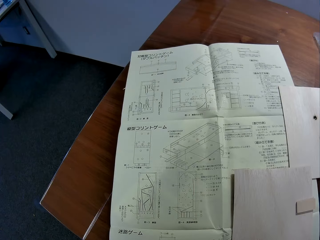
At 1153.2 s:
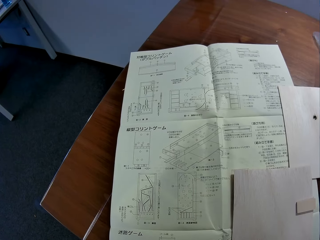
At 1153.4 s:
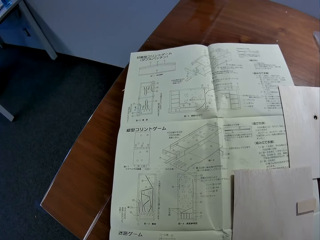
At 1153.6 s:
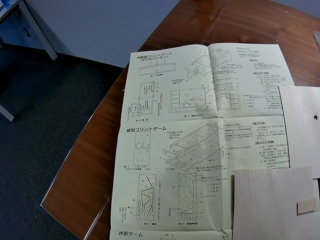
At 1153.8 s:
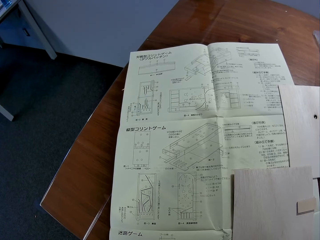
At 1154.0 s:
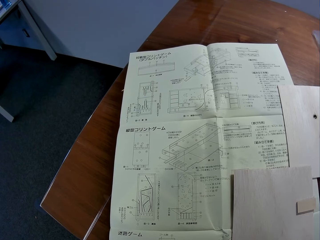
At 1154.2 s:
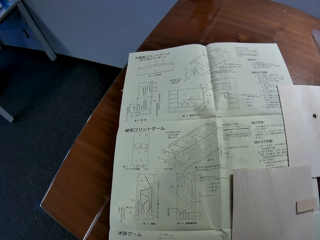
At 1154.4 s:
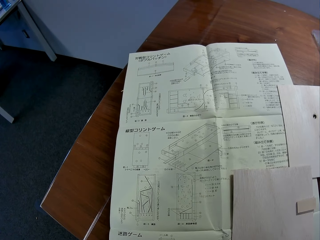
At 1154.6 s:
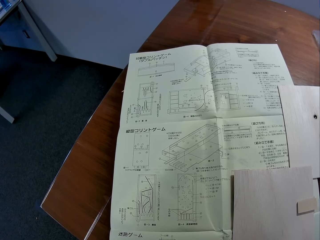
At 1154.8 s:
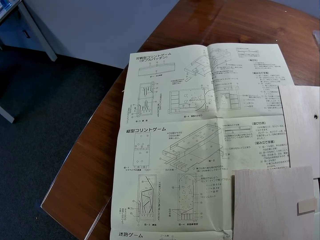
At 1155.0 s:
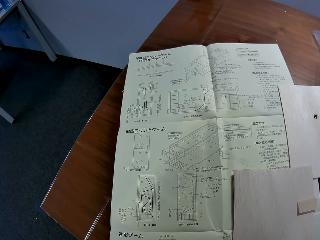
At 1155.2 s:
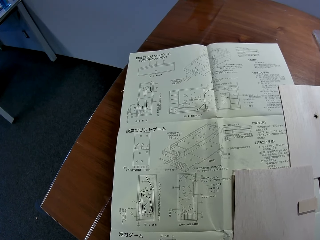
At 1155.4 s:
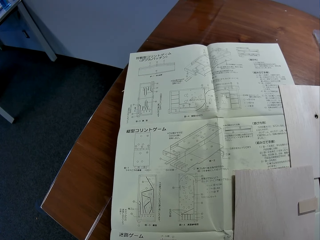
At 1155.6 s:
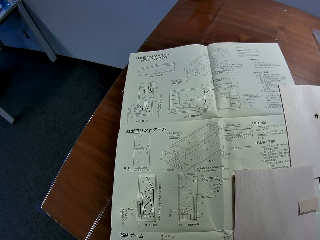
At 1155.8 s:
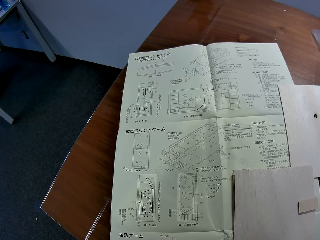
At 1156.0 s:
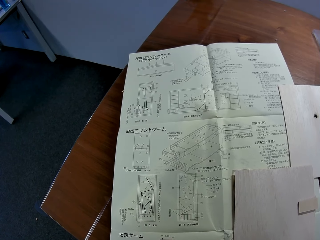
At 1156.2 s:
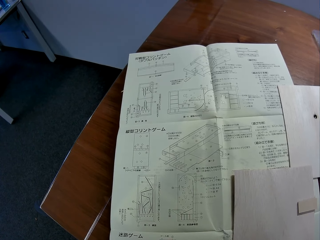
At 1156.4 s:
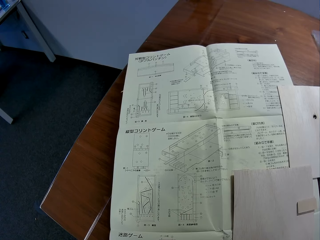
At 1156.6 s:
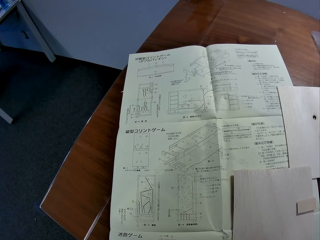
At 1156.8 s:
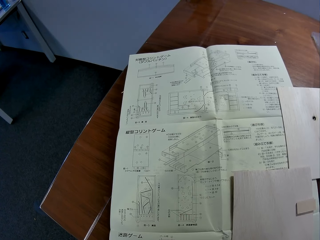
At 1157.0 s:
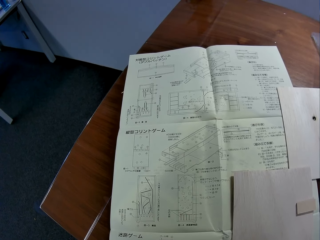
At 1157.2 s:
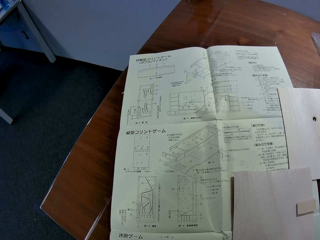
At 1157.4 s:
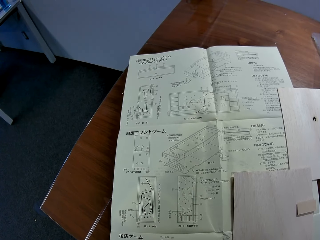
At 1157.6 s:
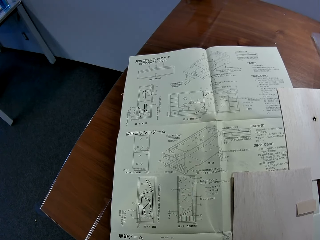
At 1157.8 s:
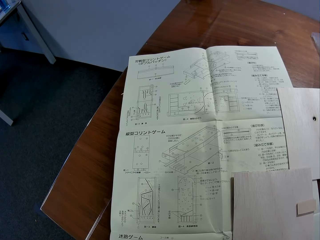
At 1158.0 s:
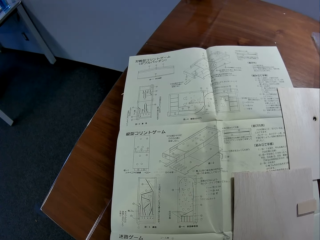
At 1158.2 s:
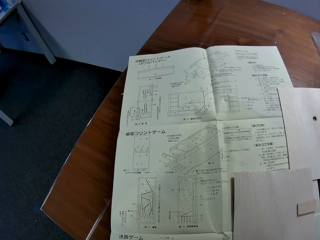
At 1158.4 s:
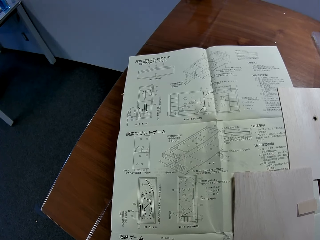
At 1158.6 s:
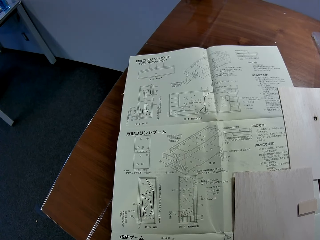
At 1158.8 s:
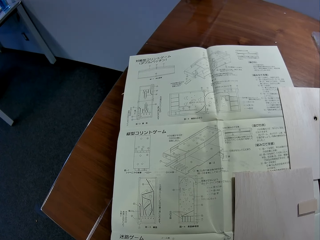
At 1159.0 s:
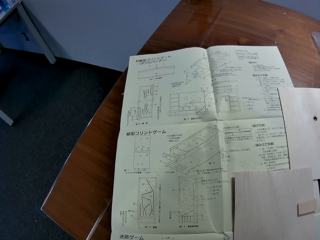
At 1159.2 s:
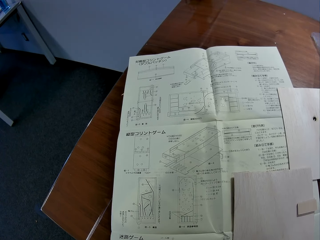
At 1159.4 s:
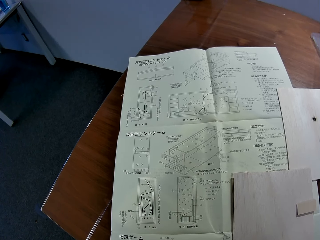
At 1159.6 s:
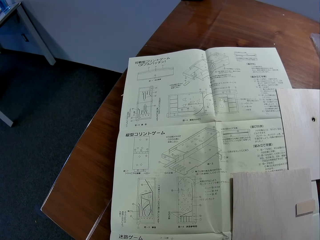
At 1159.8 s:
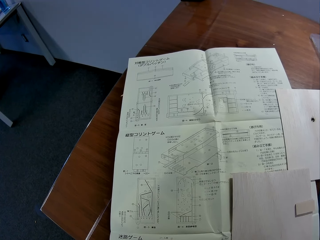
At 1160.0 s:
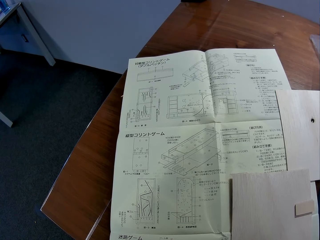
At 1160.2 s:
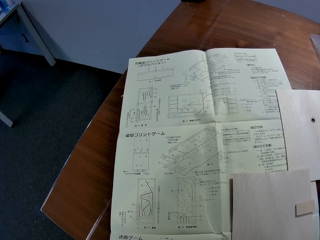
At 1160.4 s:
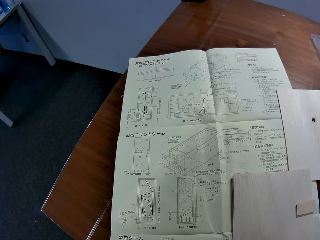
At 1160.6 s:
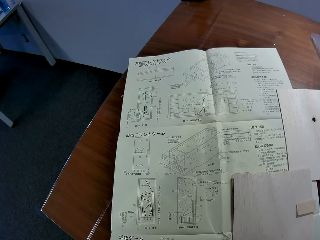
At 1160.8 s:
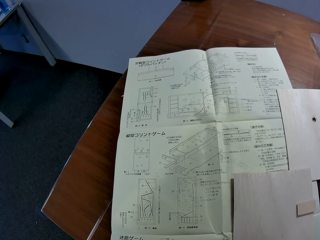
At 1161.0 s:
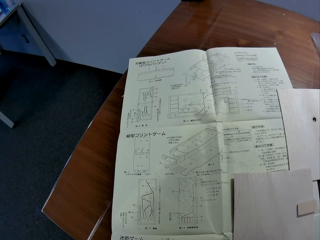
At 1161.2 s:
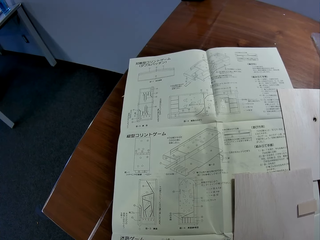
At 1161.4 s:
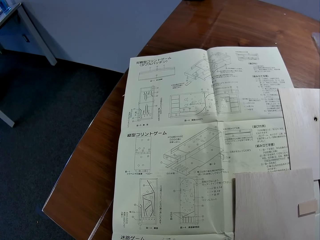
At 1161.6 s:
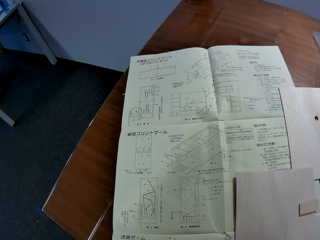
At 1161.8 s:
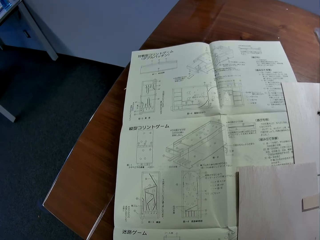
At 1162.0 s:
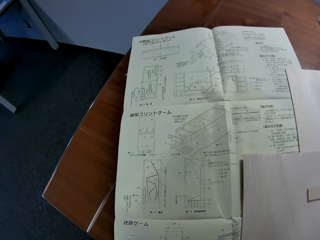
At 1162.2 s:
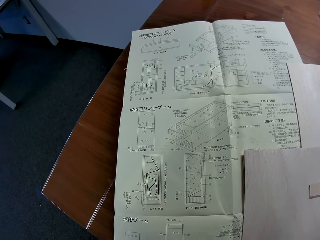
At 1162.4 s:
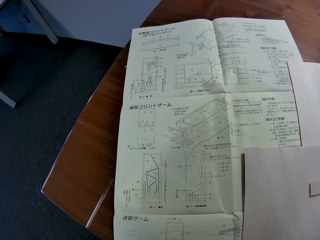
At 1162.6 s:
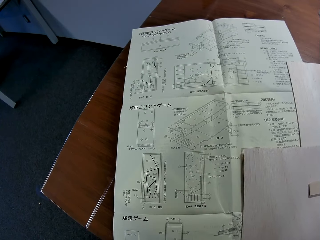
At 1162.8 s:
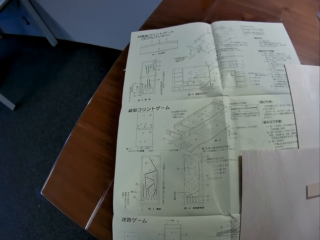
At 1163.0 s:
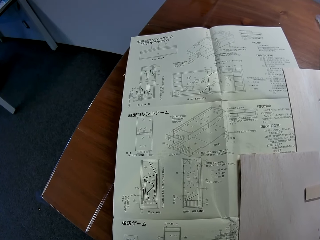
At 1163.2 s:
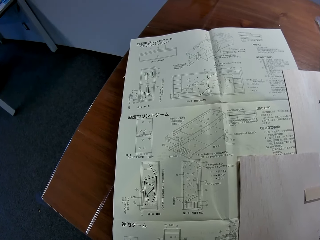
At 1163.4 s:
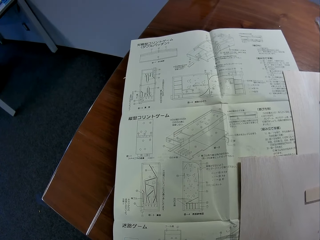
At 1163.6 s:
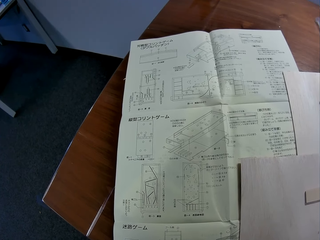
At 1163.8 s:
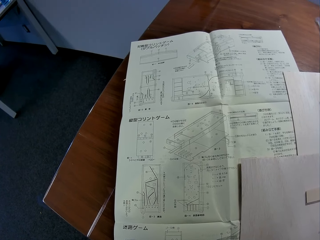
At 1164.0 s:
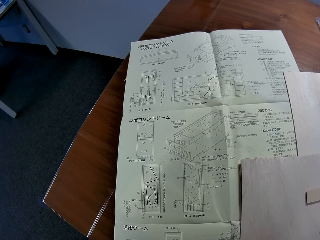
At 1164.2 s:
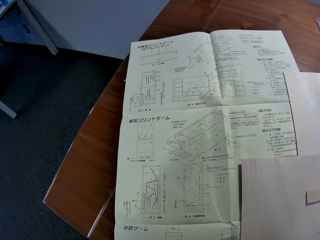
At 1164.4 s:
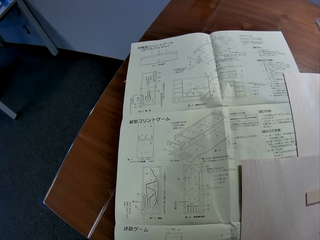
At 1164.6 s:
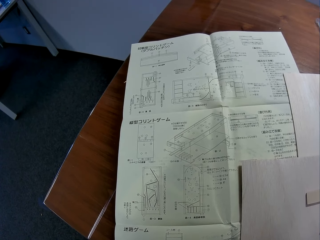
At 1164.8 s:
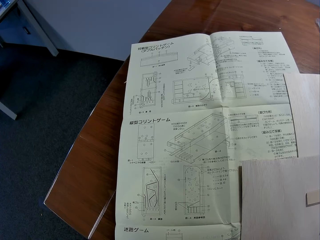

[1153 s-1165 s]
The camera wearer looks at the paper.

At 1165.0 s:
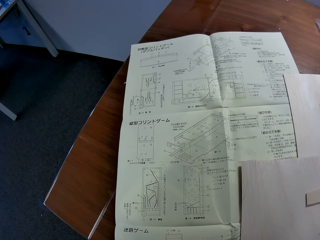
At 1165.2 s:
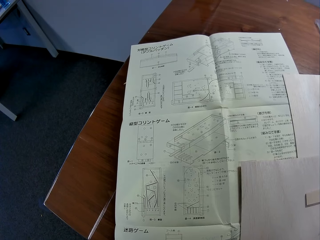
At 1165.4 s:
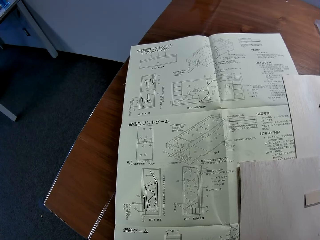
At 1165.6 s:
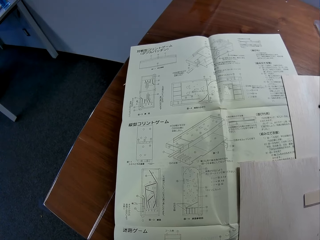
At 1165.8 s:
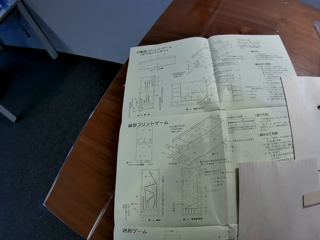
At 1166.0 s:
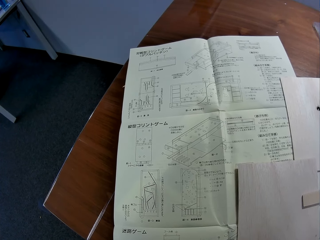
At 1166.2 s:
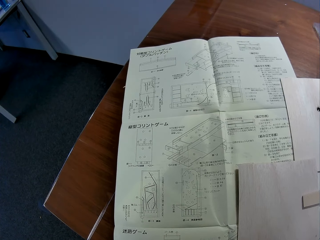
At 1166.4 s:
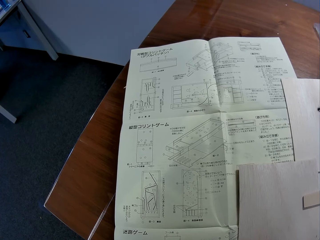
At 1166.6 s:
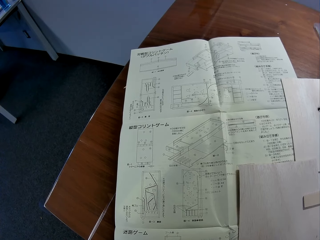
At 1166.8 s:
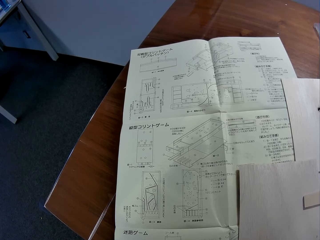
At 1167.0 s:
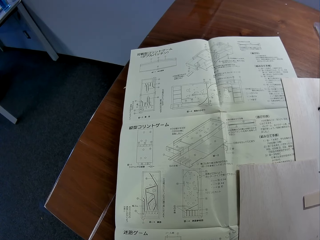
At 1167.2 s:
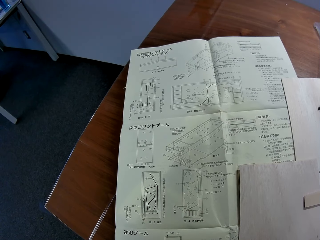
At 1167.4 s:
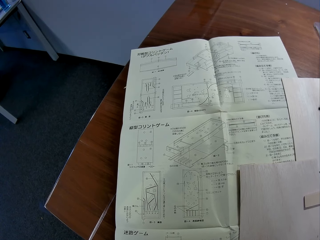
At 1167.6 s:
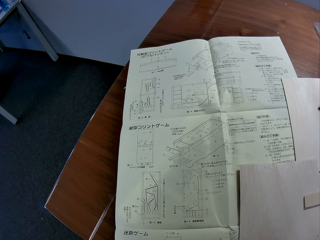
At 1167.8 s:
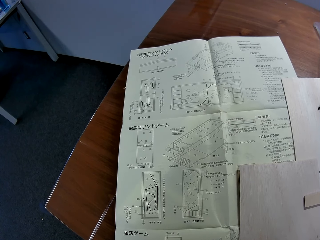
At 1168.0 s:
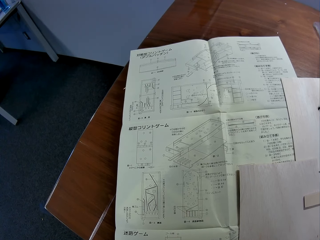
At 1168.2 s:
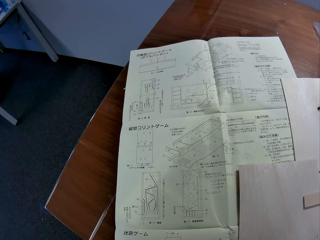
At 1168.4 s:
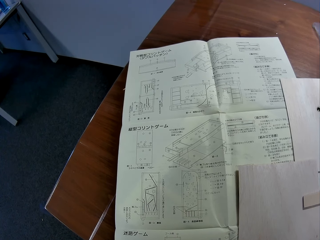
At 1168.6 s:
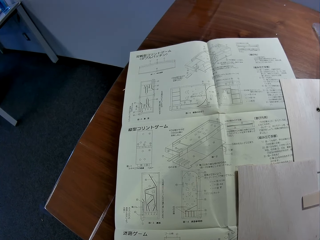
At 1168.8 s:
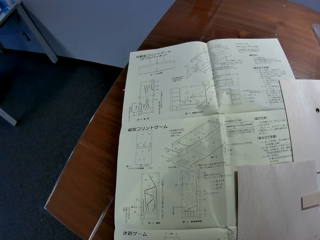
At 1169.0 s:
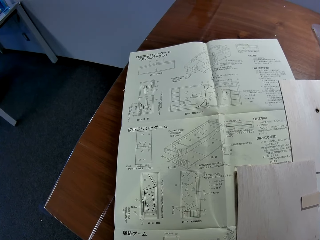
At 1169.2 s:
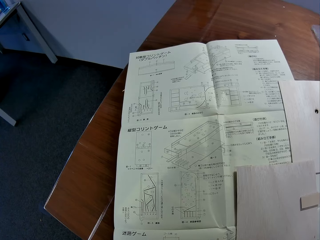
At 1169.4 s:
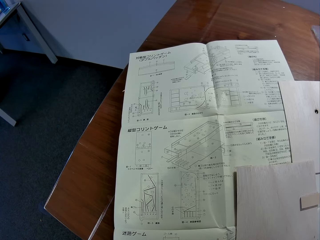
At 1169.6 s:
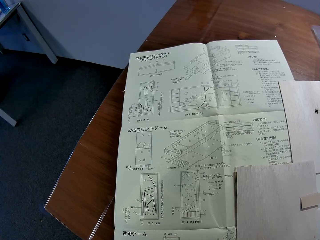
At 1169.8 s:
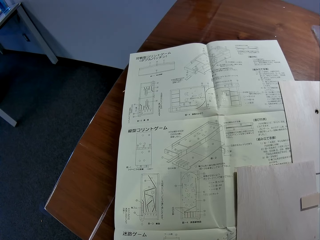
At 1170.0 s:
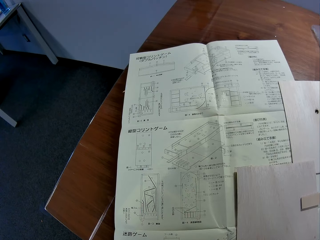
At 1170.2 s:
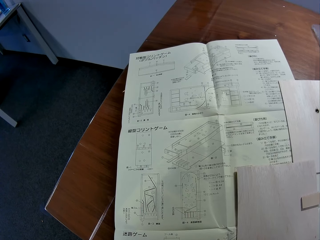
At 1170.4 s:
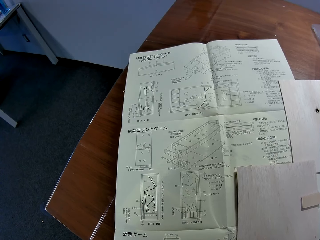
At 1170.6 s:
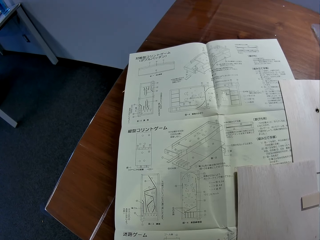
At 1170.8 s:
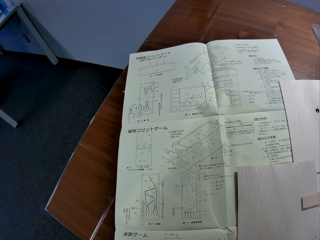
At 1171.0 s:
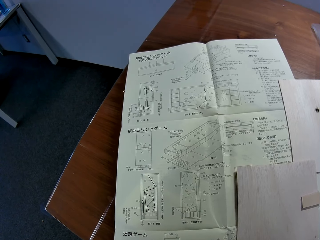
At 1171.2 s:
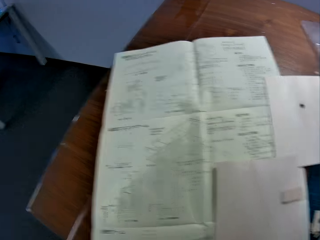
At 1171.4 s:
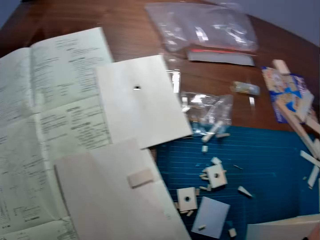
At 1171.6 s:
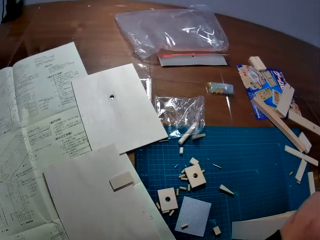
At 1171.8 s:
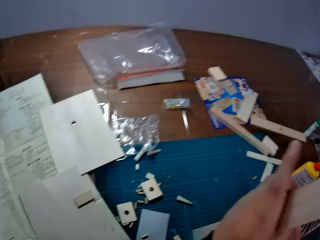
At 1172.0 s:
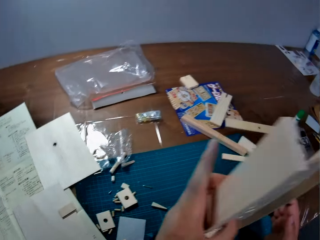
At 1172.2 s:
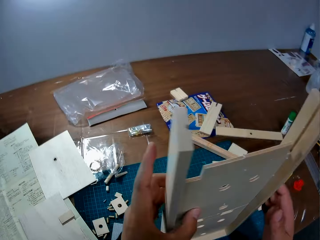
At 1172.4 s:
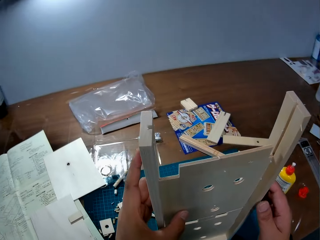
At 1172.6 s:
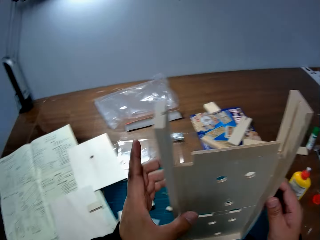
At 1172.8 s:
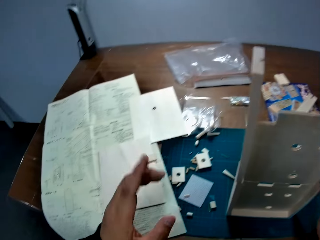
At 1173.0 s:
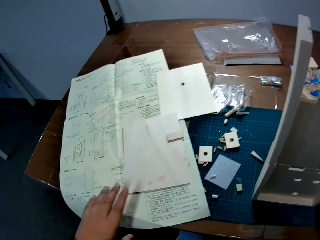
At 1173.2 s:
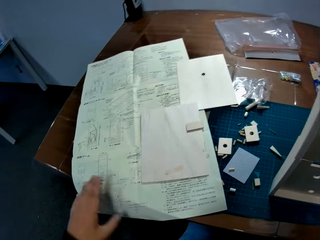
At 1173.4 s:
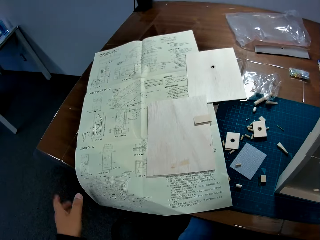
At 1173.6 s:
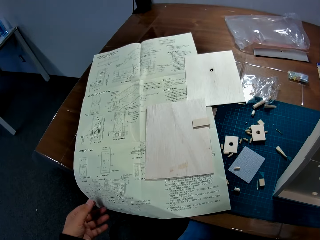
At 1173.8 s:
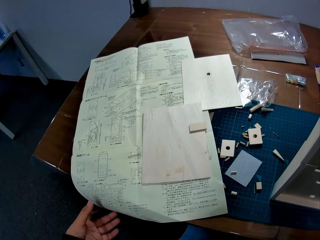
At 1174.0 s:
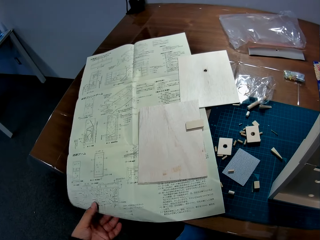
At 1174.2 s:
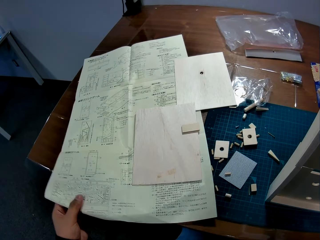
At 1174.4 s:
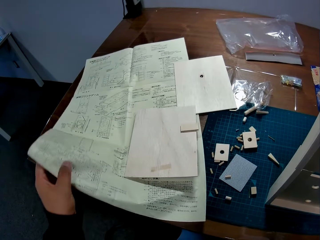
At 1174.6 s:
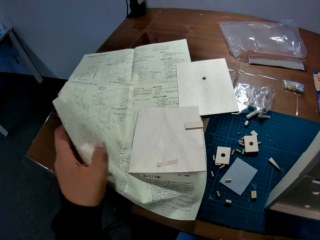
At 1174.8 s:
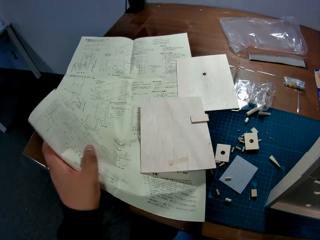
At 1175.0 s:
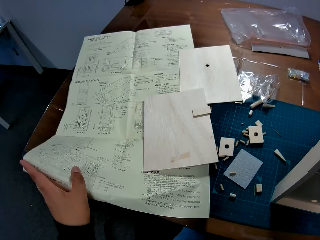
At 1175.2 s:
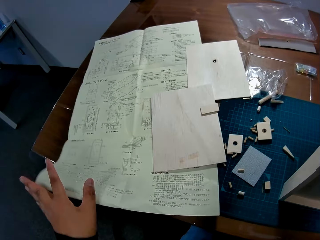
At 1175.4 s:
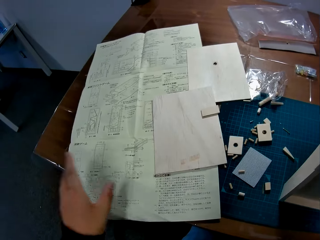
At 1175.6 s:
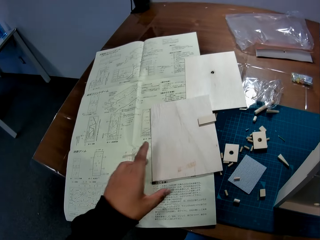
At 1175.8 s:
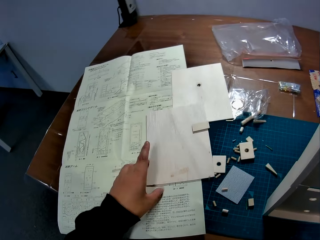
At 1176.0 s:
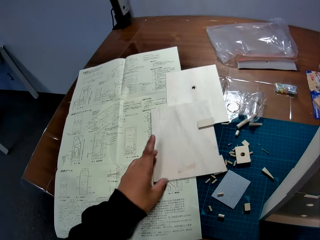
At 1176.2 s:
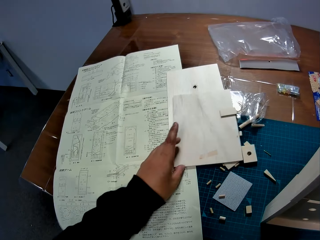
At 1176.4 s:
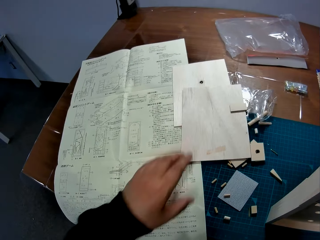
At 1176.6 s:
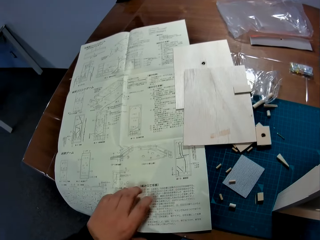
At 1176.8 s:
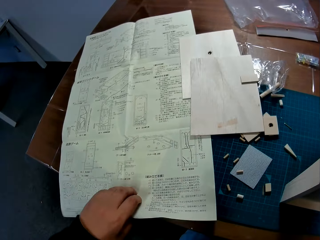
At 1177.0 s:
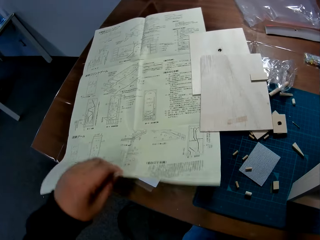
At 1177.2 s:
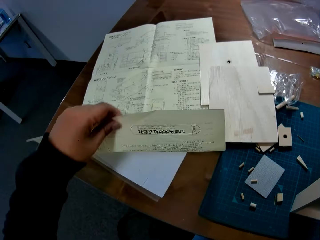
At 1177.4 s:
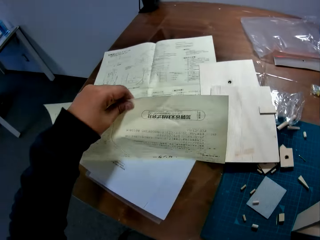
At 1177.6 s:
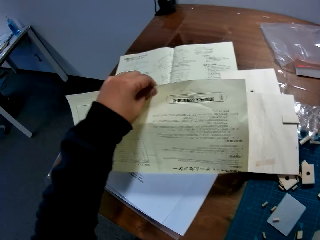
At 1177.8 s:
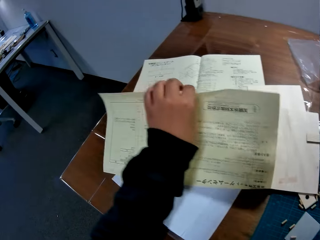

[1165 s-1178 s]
The camera wearer holds the Wooden Mechanical model with both hands. He raises the blueprint on the table with his left hand. He touches the paper. He moves a paper on the blueprint with his left hand. He folds the blueprint on the table with his left hand.
